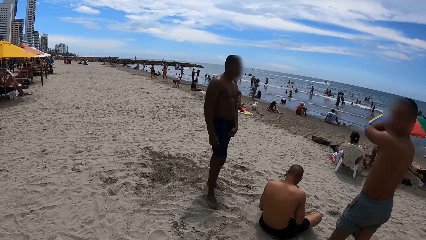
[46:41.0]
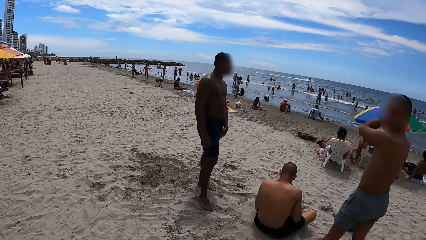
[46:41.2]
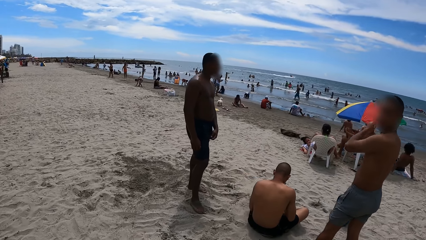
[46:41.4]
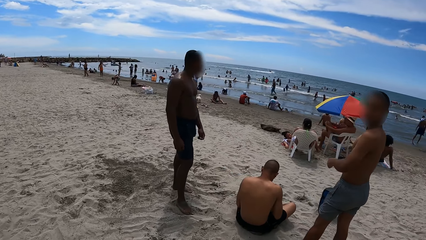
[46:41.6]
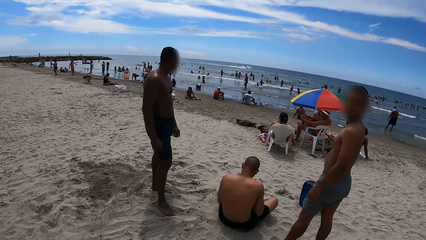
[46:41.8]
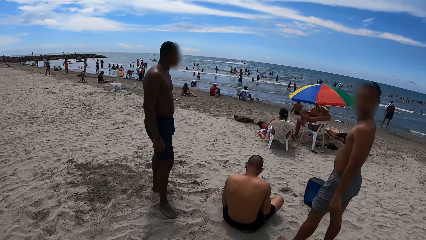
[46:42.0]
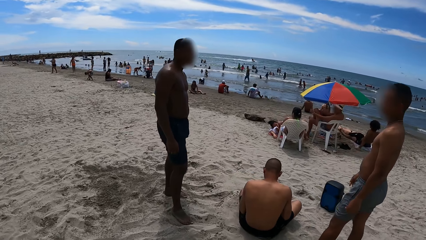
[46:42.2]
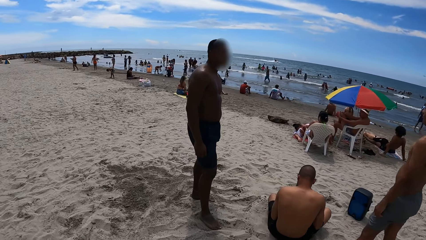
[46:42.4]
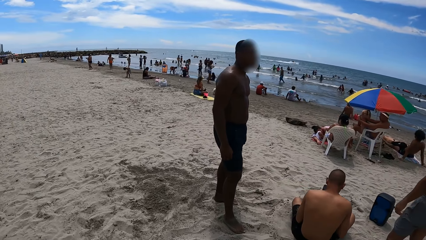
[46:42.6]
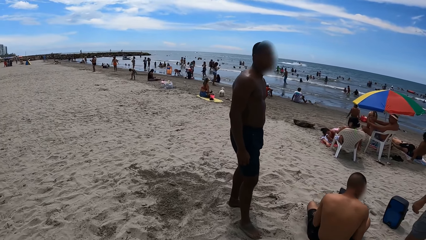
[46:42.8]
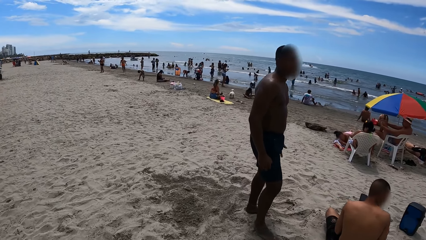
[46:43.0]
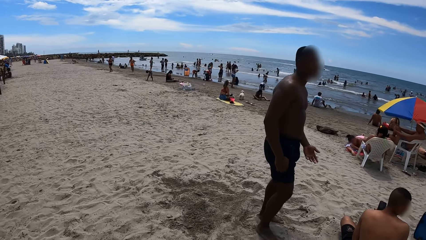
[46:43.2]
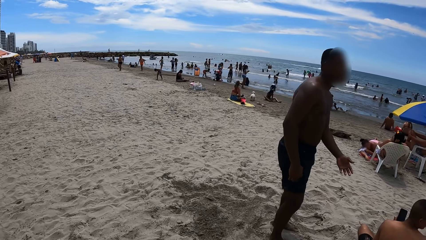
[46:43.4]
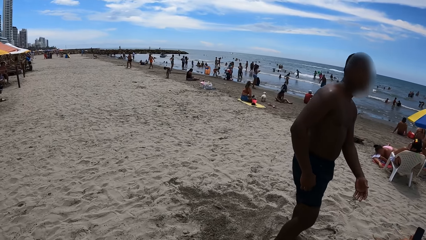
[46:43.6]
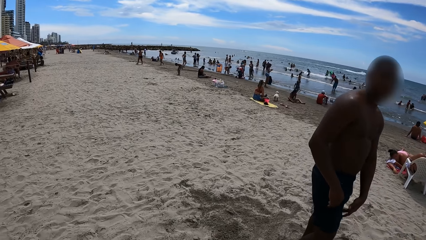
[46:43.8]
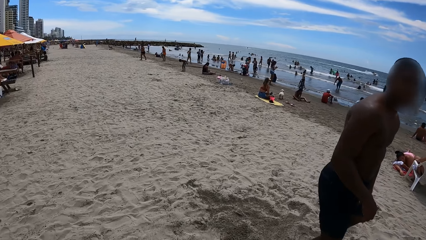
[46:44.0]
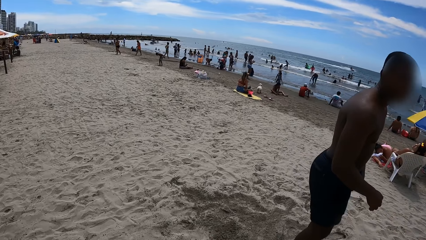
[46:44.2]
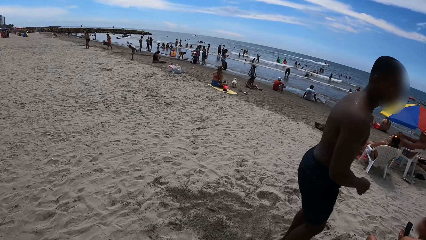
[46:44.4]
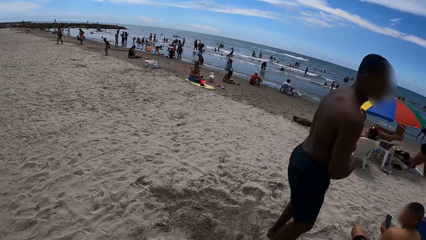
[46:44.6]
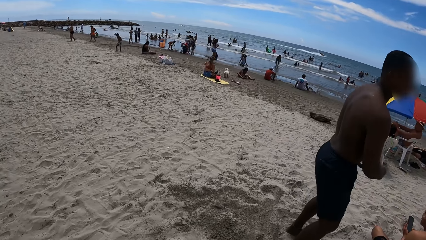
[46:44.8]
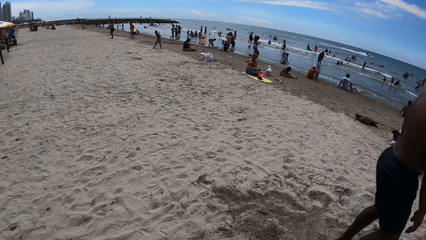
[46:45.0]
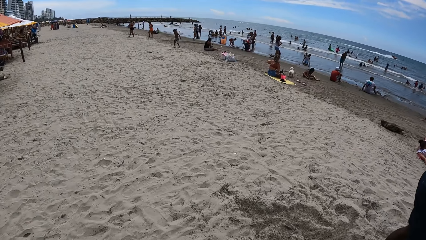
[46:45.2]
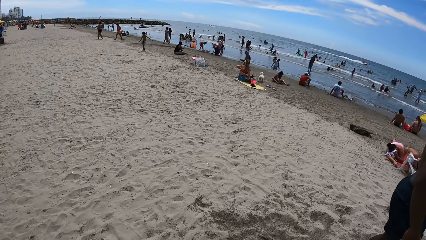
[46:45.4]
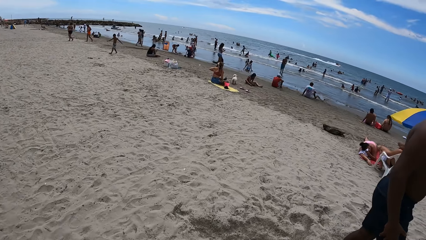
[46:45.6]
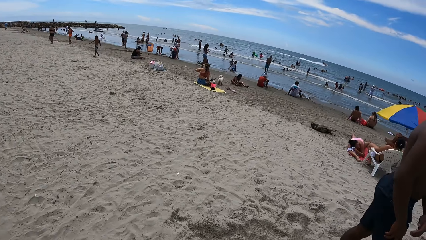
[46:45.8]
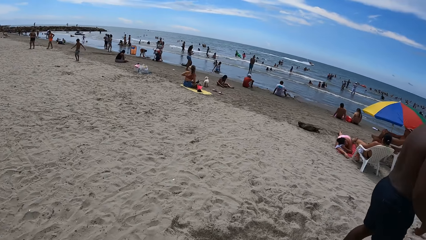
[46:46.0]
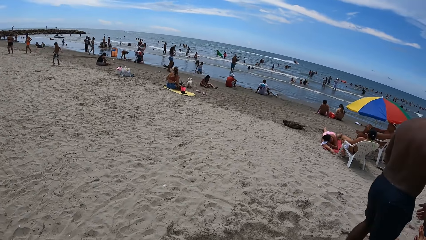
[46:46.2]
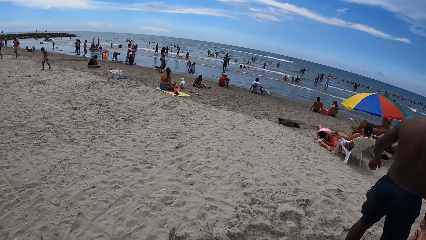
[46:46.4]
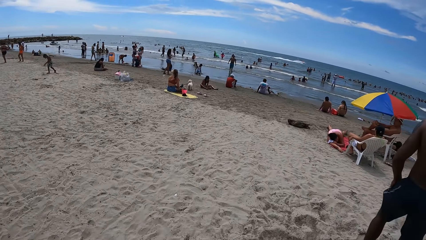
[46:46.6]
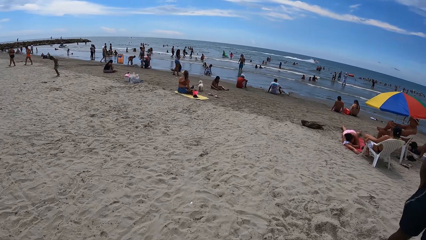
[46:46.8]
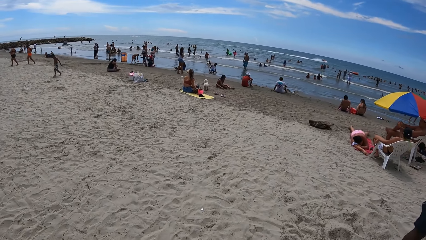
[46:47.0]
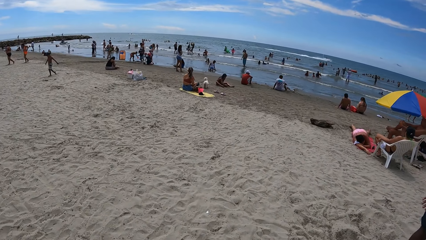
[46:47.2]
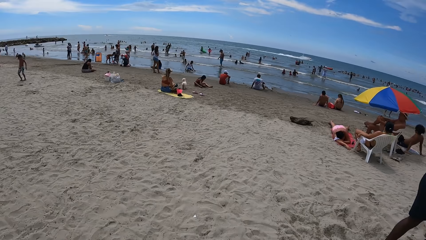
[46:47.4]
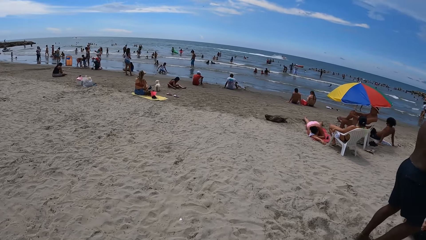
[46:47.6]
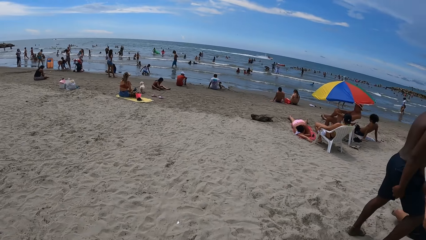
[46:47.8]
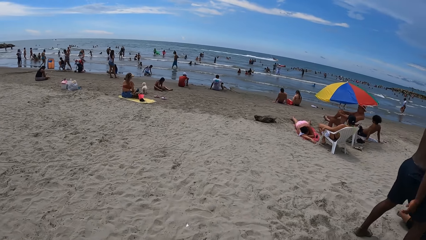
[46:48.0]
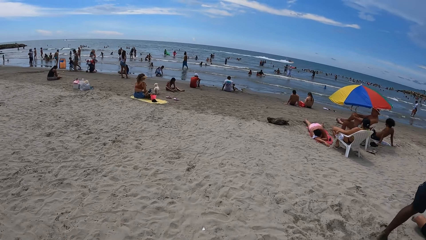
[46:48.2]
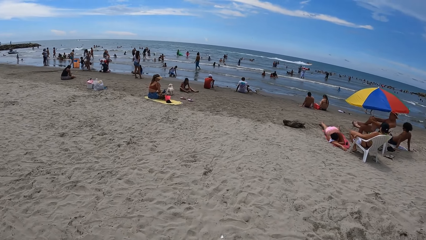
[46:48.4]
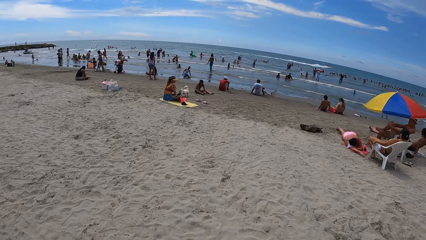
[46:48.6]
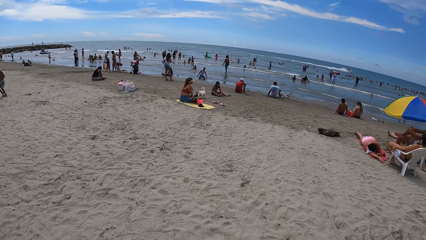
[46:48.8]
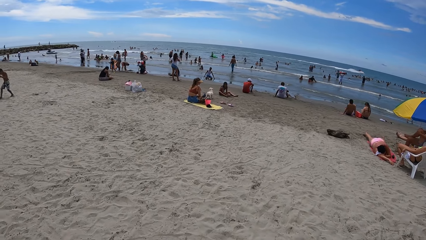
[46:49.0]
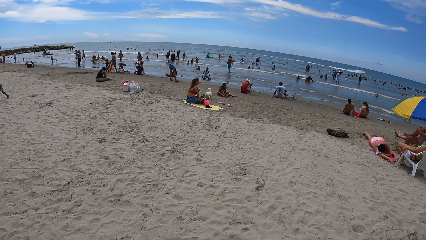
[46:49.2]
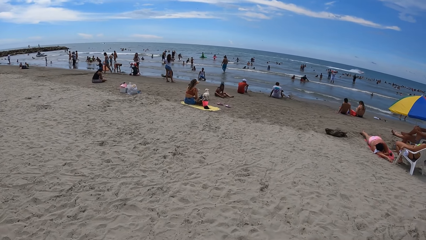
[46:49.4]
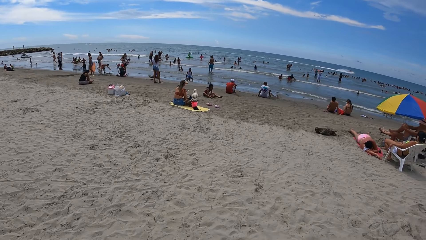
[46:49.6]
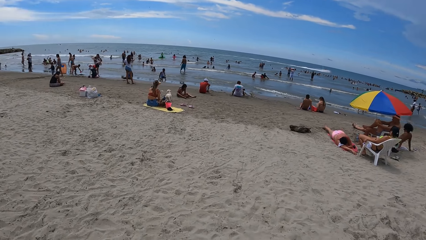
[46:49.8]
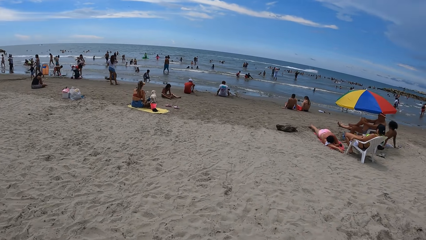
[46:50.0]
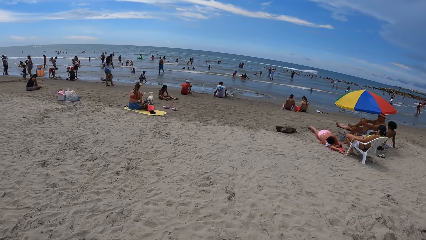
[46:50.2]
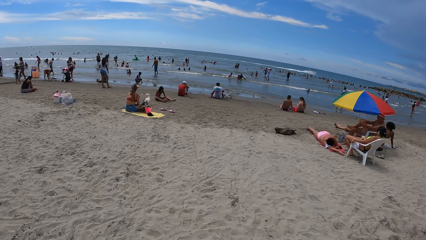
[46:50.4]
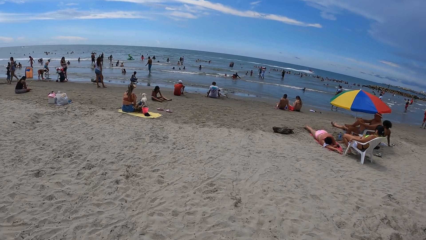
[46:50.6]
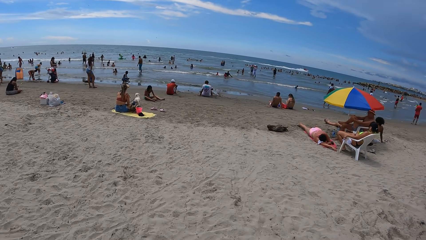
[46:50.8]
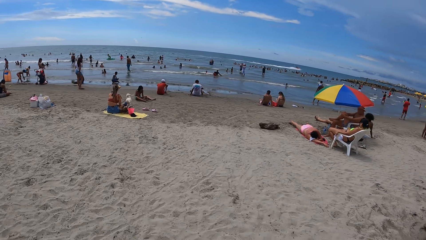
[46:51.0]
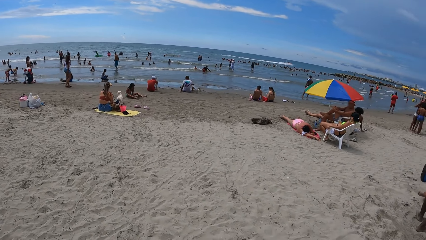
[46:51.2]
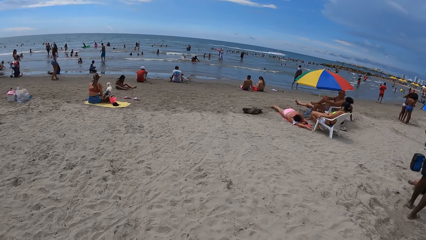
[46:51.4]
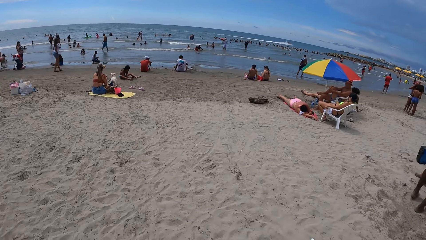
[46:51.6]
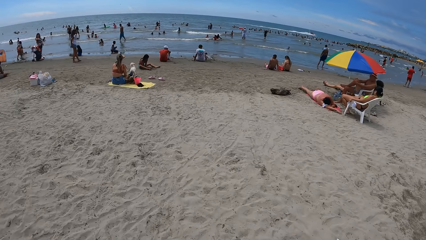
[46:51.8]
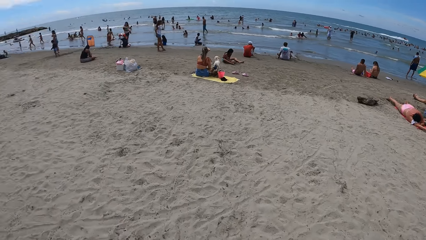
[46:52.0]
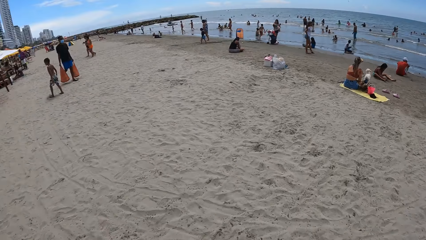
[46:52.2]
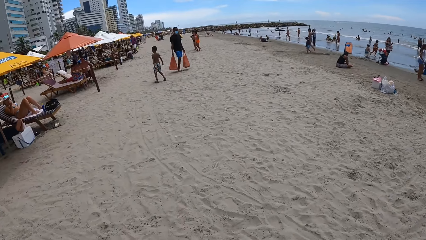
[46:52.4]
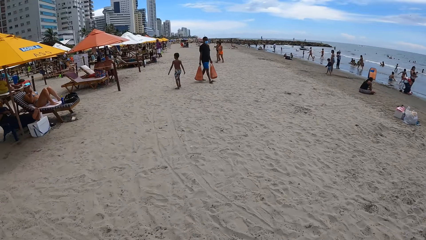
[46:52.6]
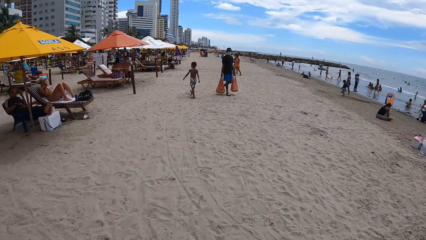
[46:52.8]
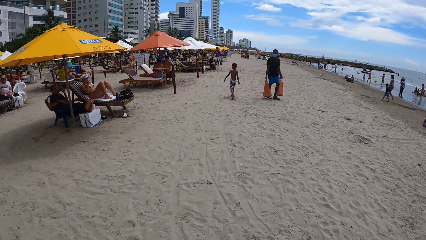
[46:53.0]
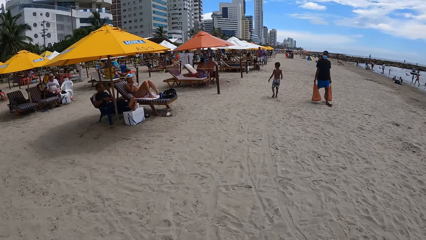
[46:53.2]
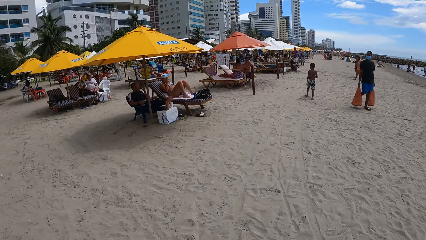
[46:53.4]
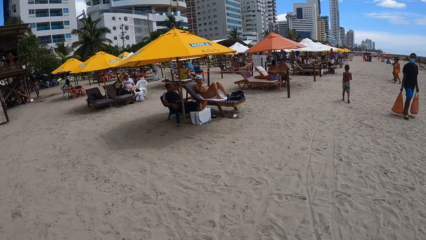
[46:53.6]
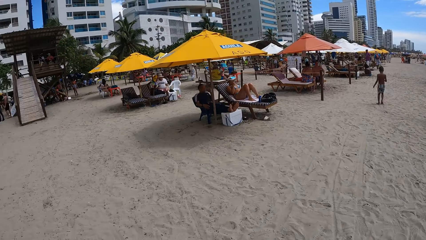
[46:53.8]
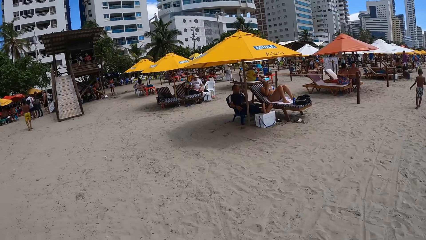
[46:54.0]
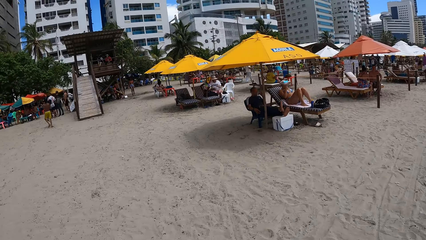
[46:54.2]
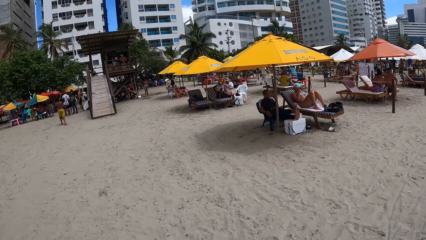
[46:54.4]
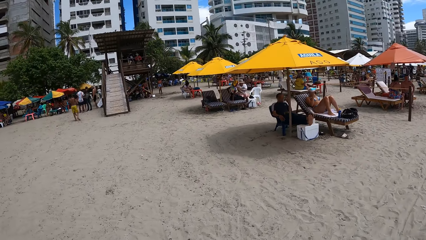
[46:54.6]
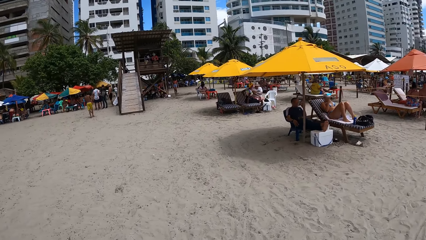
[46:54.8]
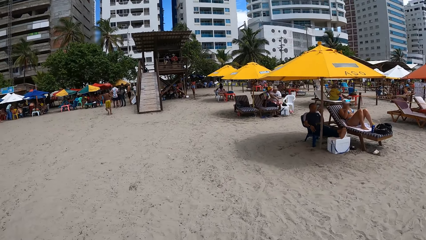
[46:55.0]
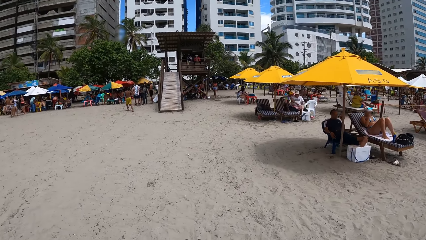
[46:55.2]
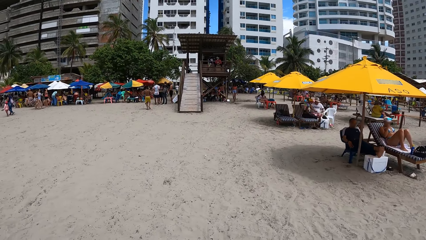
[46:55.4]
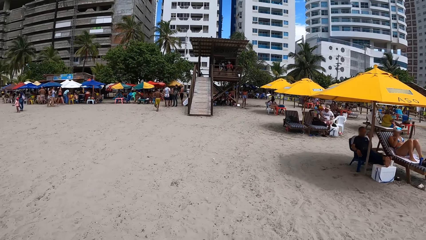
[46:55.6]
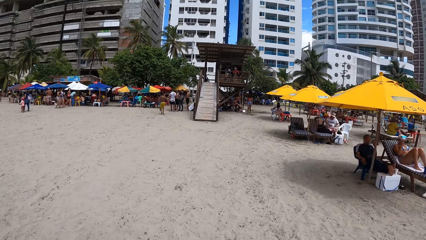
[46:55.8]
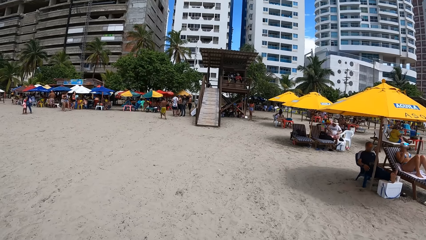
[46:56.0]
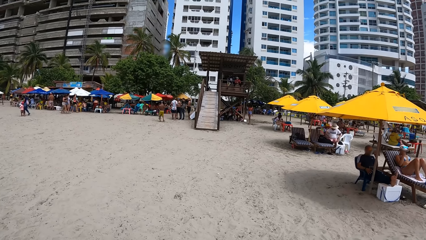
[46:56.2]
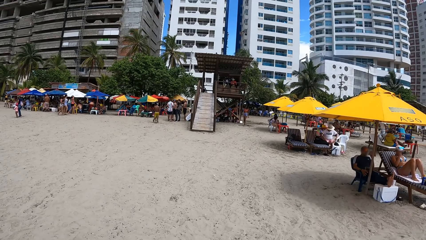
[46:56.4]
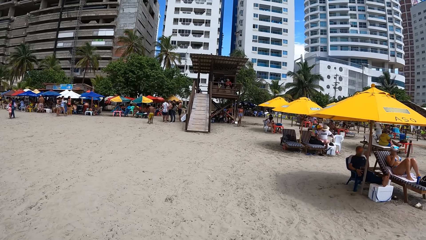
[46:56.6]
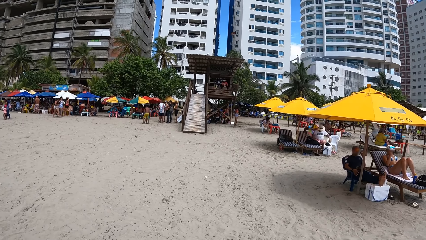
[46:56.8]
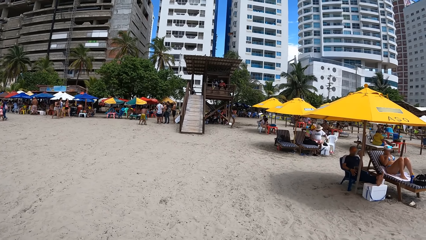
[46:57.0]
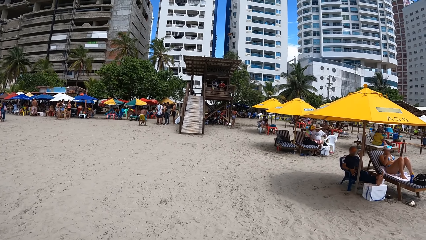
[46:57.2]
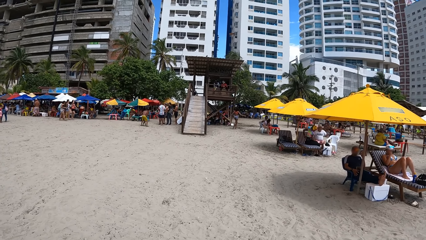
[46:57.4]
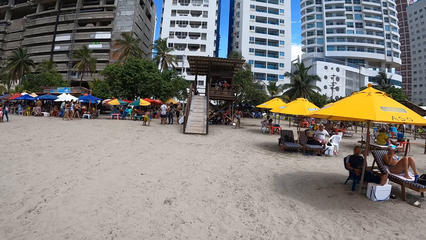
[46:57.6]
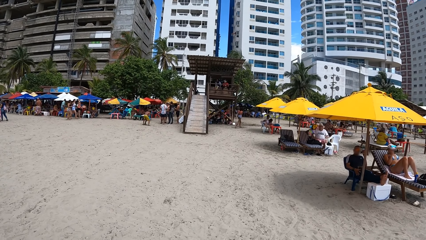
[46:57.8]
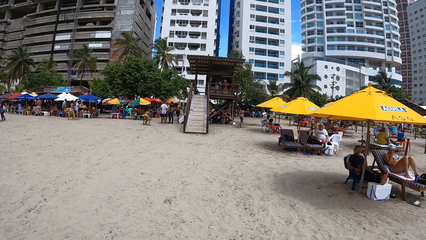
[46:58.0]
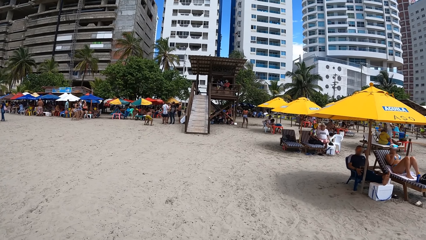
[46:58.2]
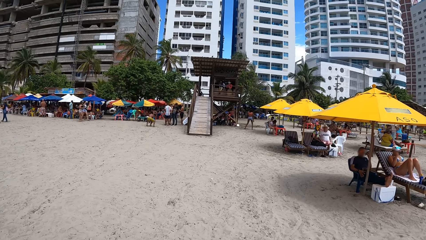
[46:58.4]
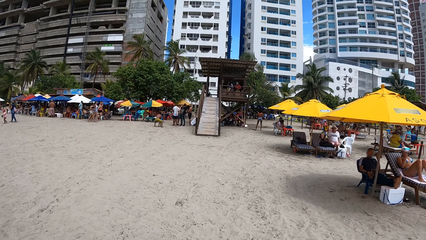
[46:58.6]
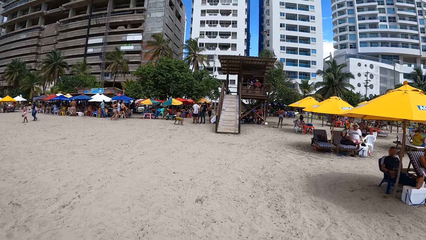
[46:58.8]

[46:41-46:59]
The camera wearer stares at the people. They look around. They stare at the people.
